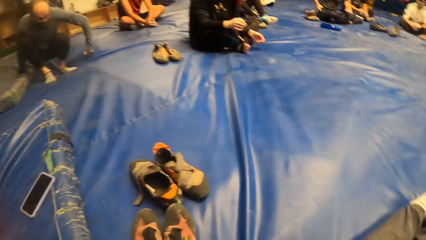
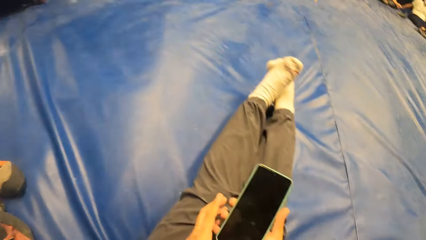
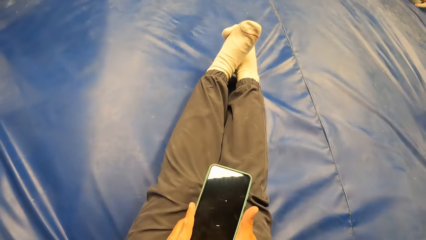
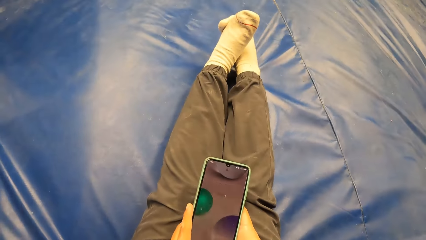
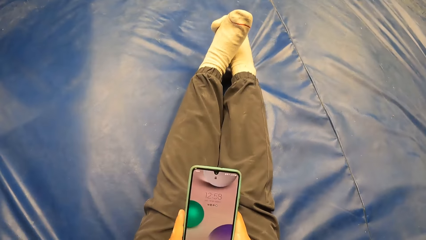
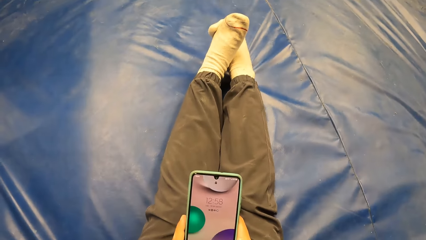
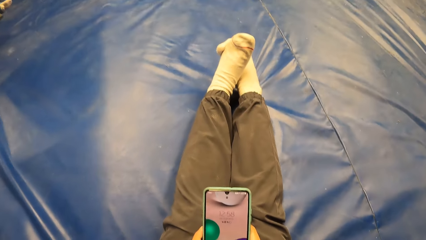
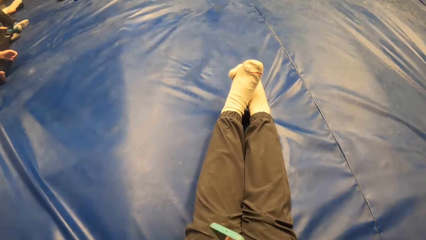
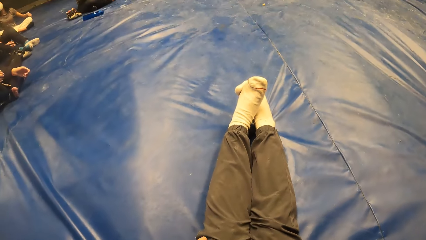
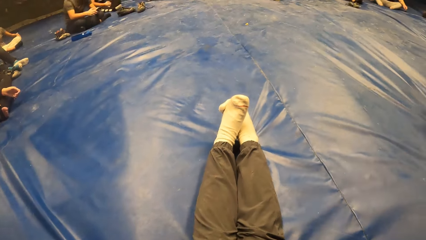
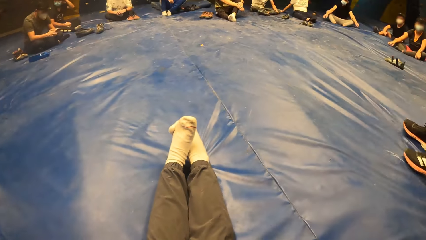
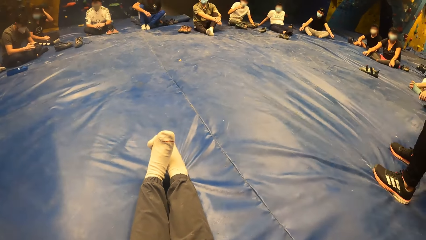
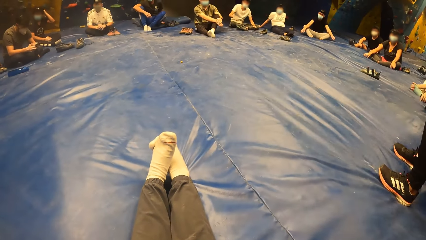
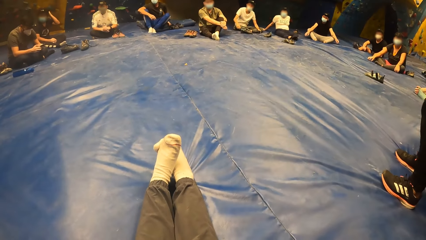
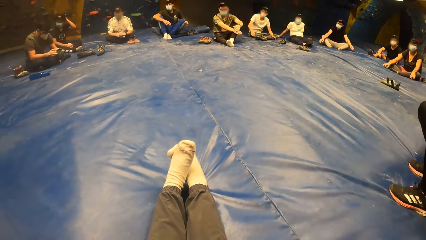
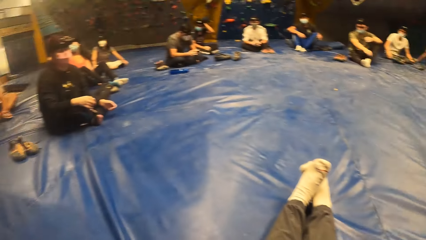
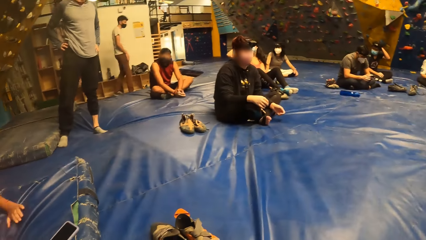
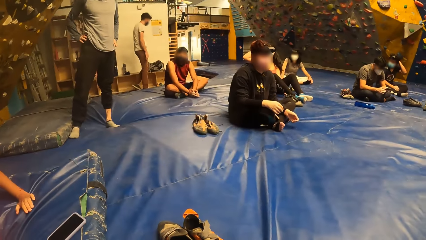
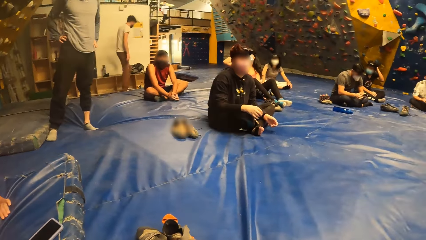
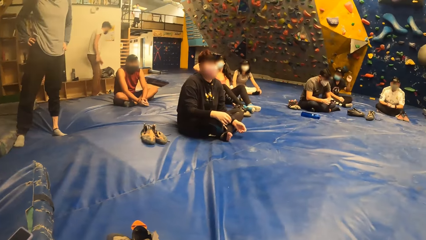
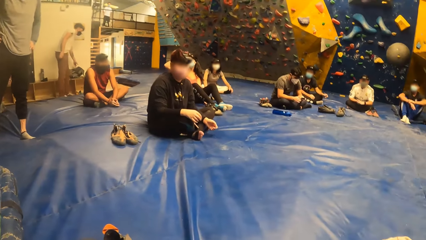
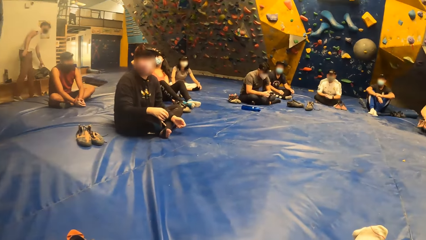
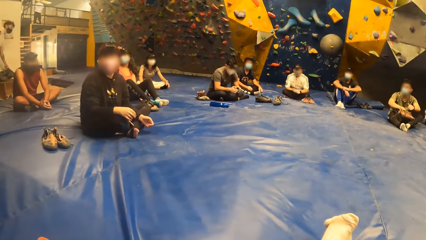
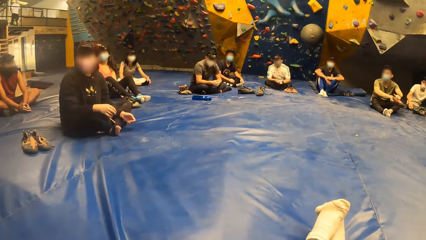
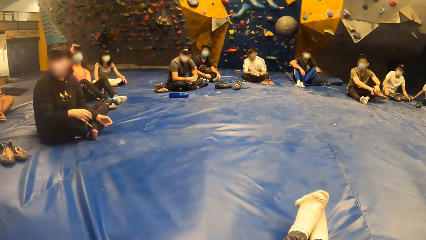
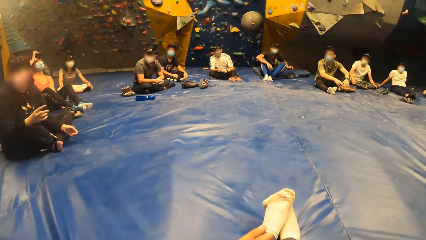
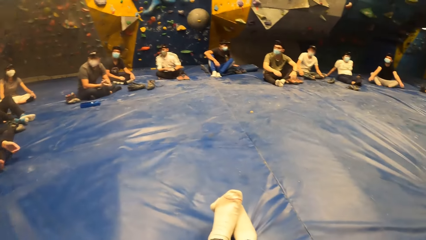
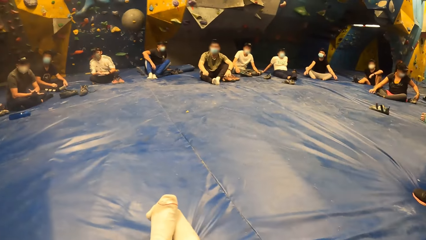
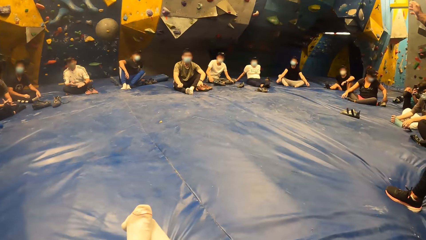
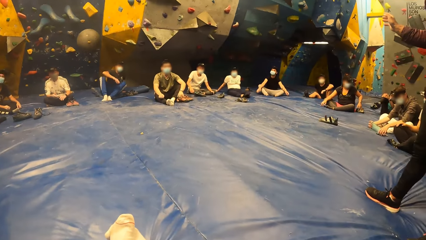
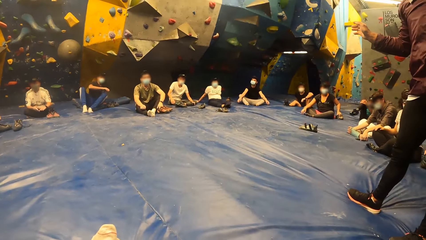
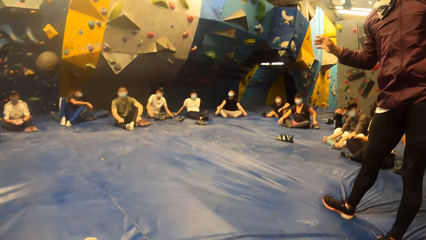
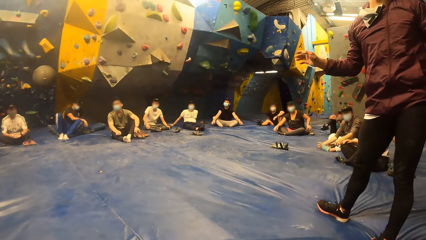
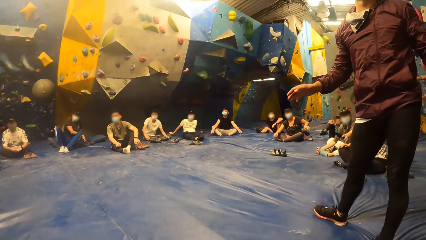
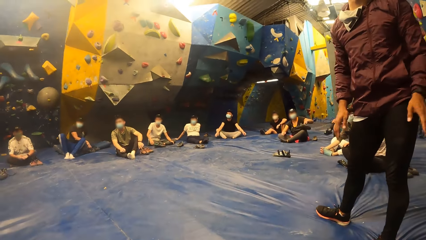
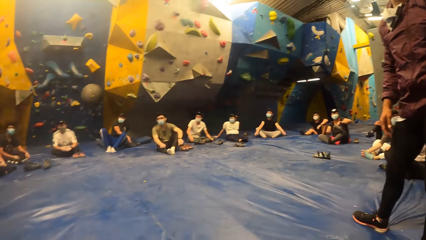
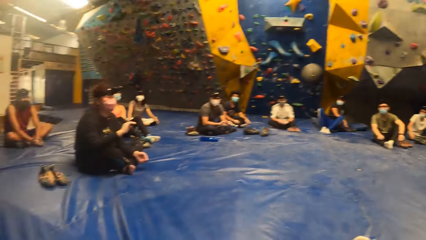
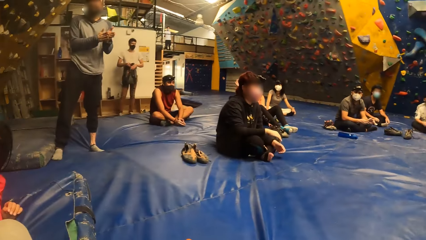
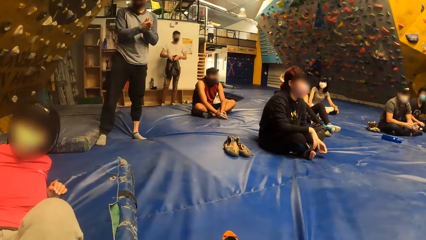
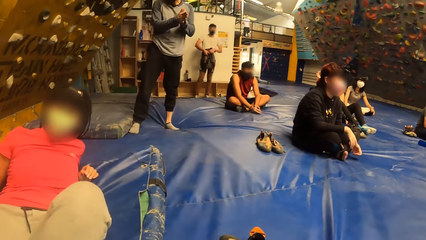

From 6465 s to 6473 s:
The camera wearer operates the phone with her hands. She looks at the phone. She looks around.

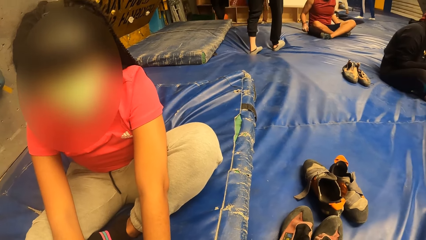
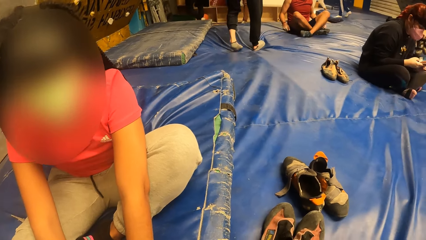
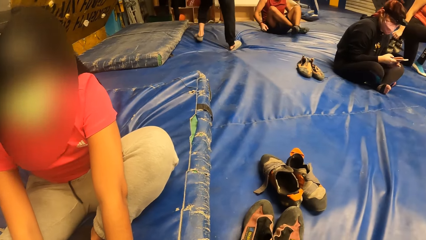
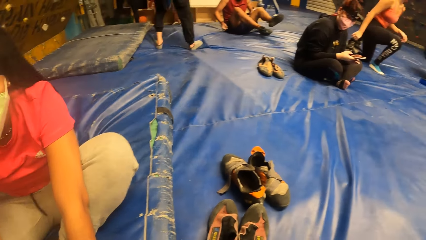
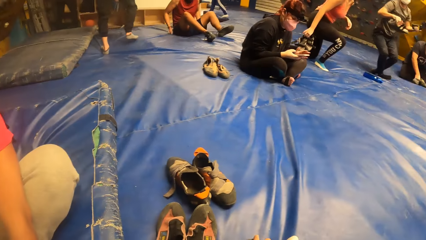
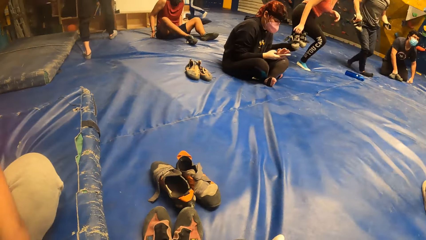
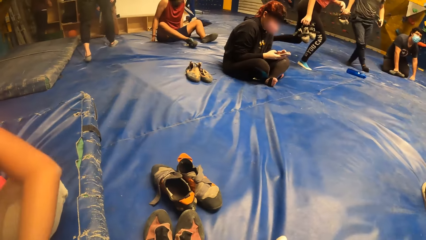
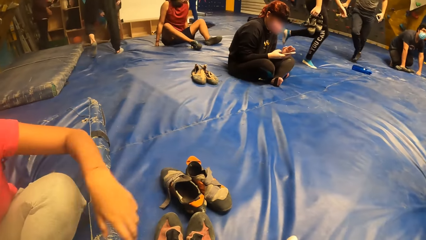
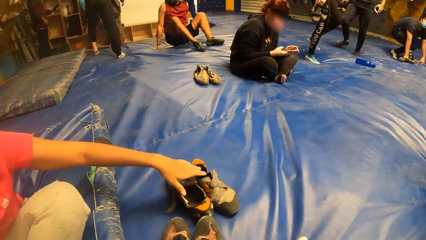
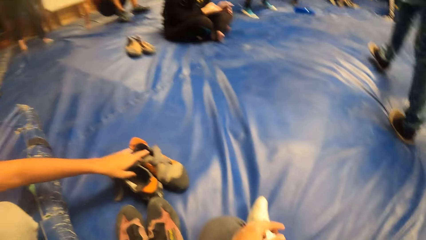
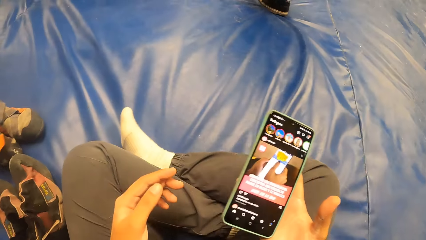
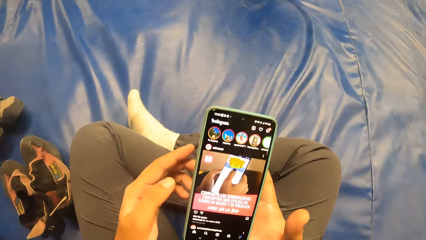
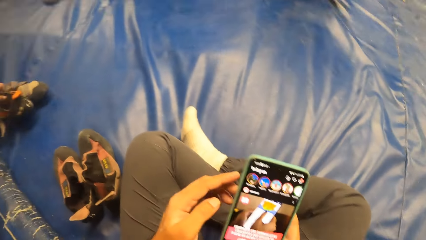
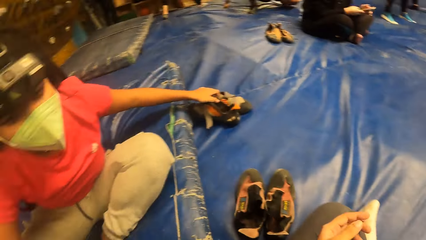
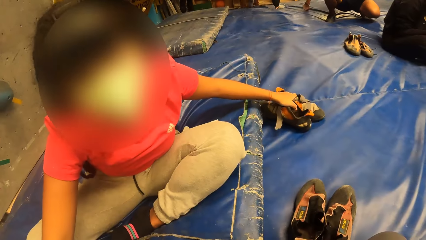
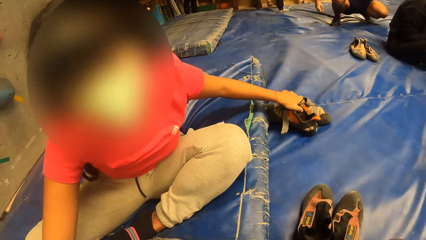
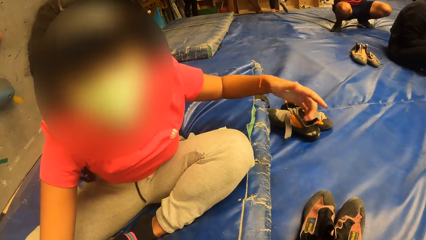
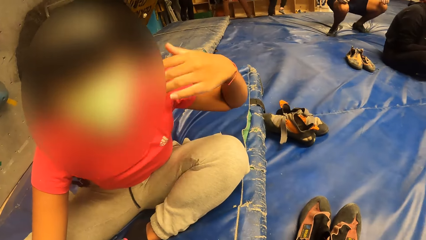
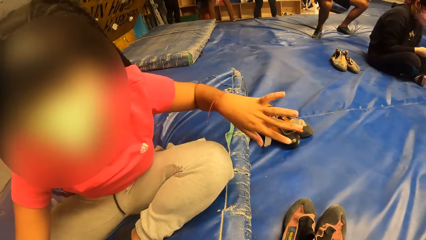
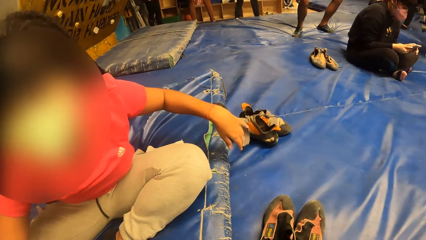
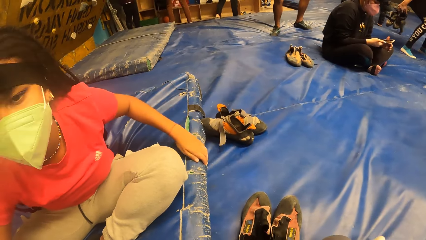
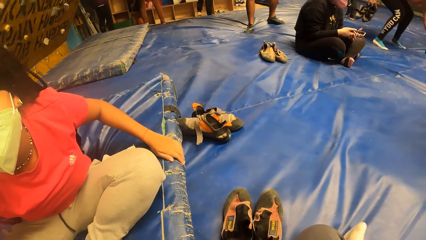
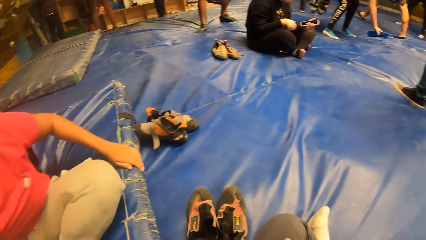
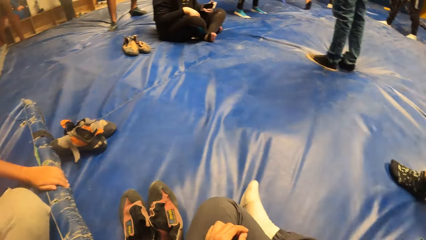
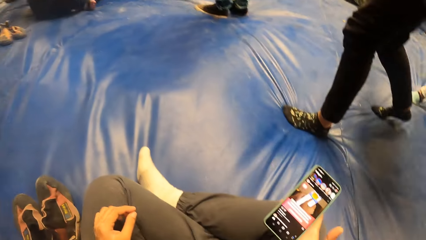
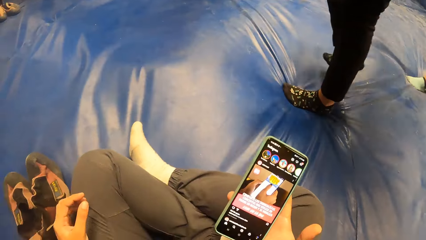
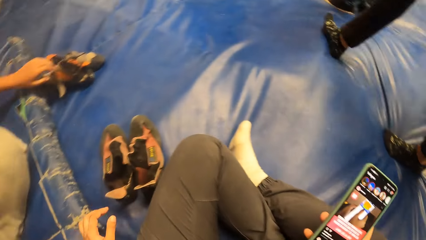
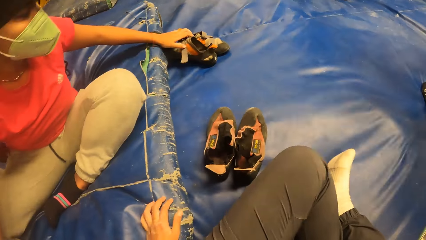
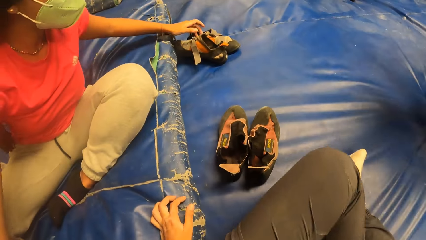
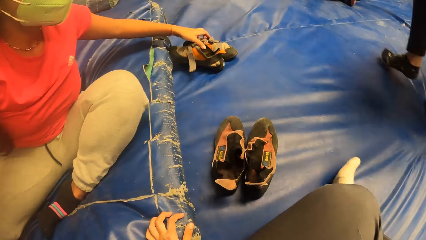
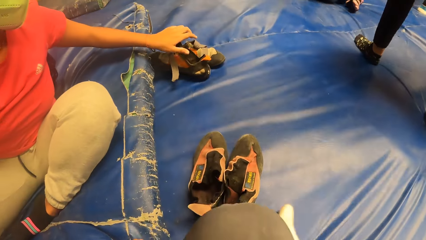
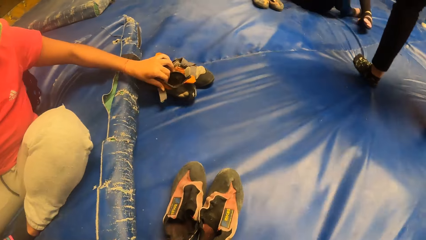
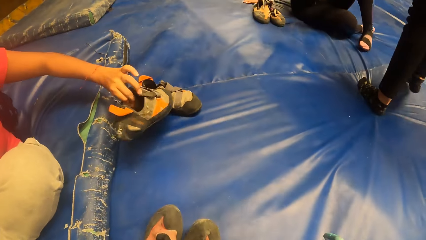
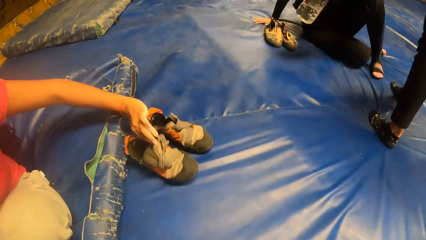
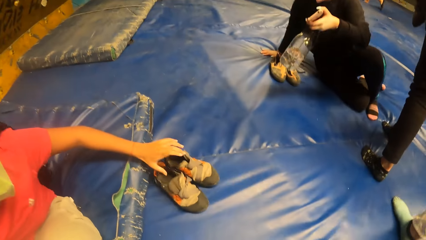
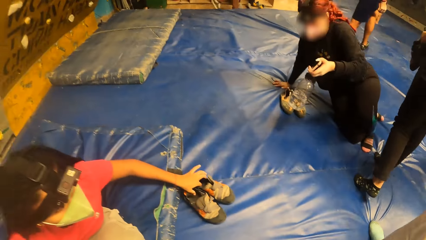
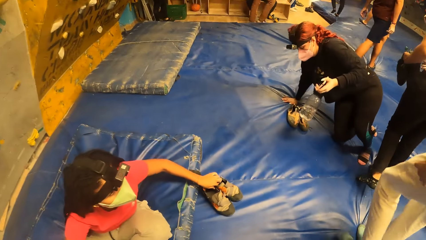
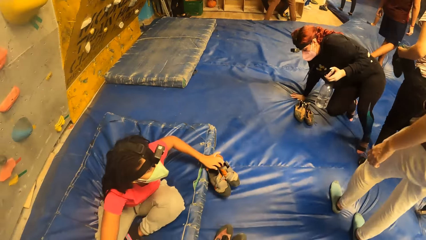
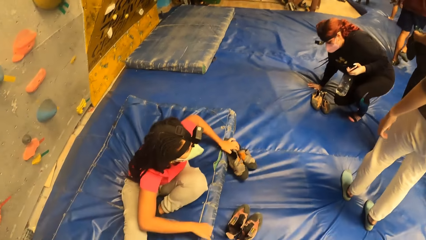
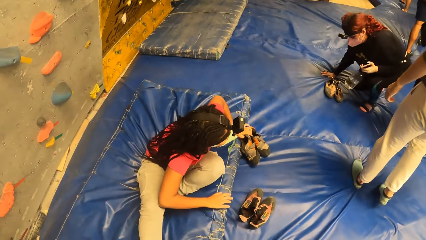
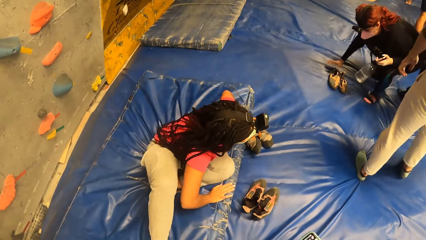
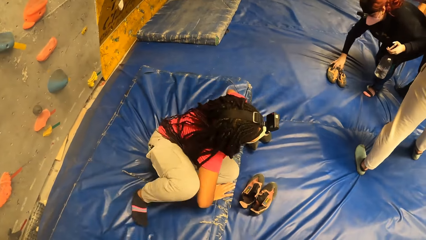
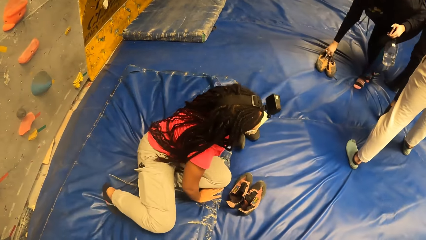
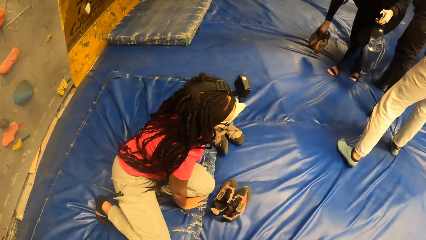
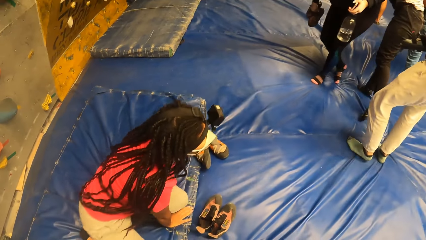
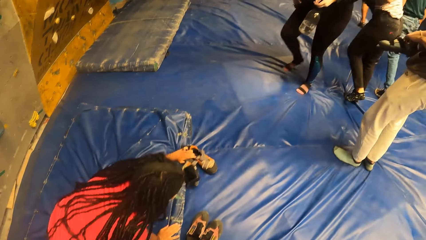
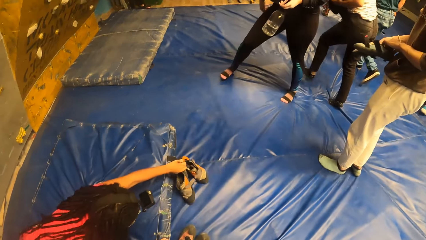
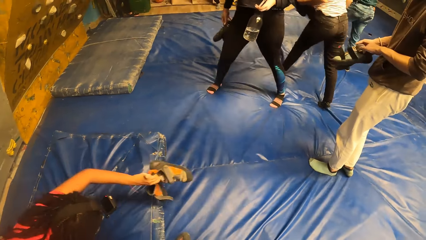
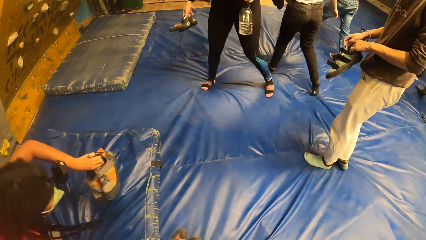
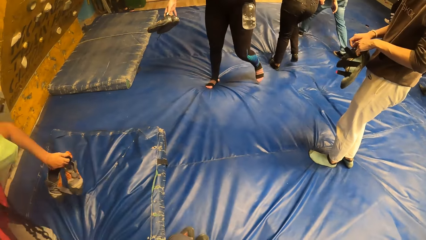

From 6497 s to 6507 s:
The camera wearer looks around. The woman picks a pair of shoes on a crash pad with her left hand. The woman moves the shoes on the floor. The camera wearer operates the phone with both hands. They interact with the woman. The woman sways hands. The camera wearer looks around. The woman picks the shoes on the floor. The woman adjusts the pair of shoes on the crash pad with her left hand. The camera wearer stands on the crash pad. The woman rises on the floor. The woman holds the pair of shoes with her left hand.
